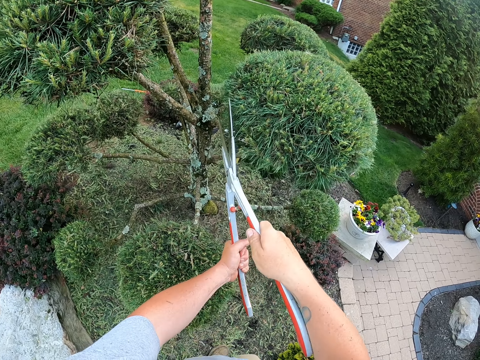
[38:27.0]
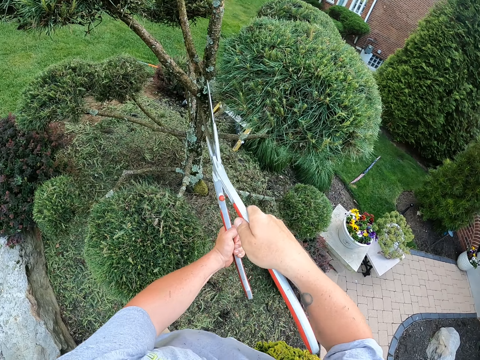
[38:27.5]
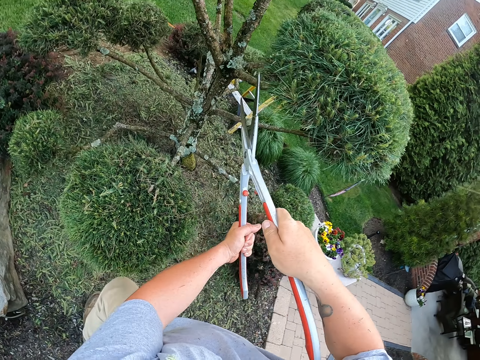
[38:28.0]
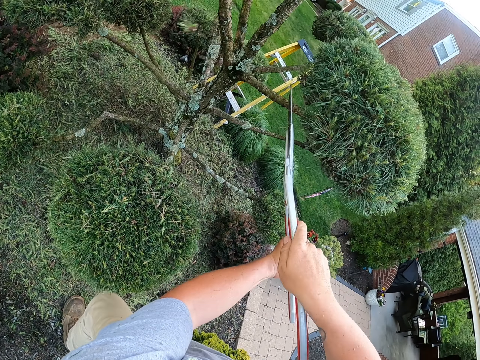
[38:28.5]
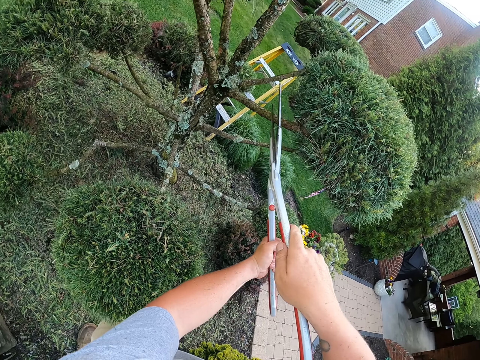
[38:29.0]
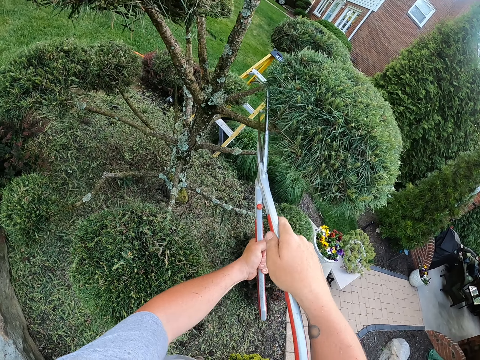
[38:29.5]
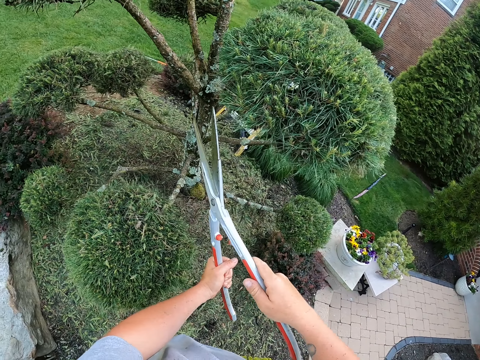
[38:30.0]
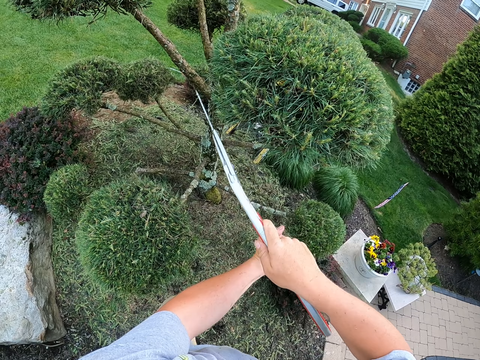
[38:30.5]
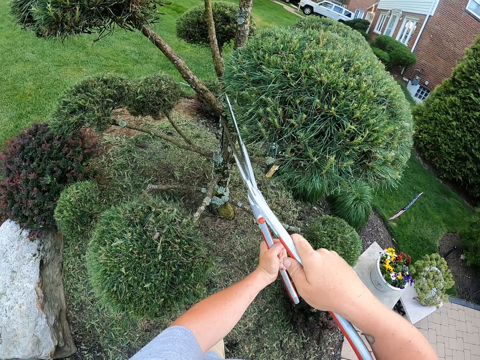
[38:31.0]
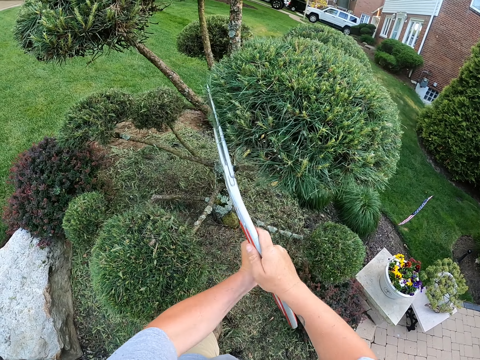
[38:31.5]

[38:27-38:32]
The camera wearer trims the flower.

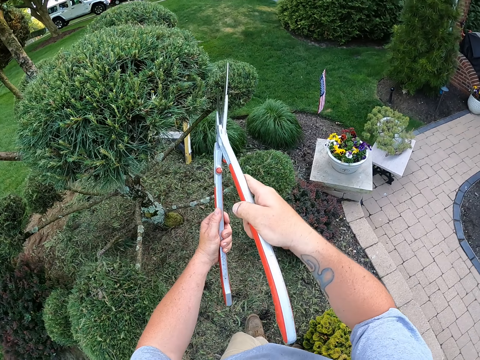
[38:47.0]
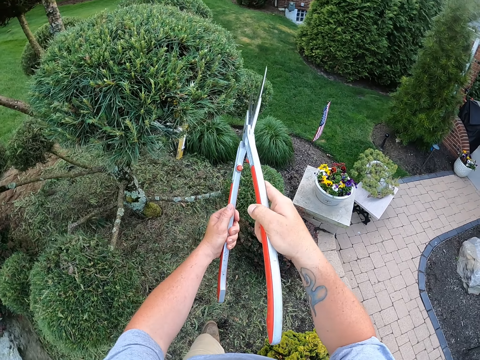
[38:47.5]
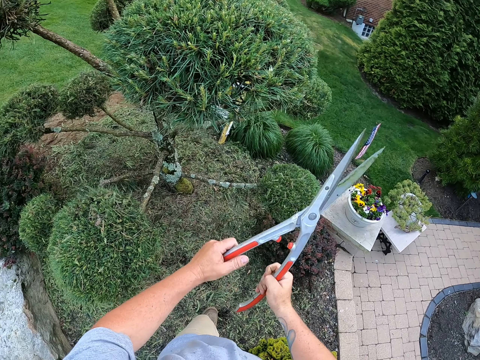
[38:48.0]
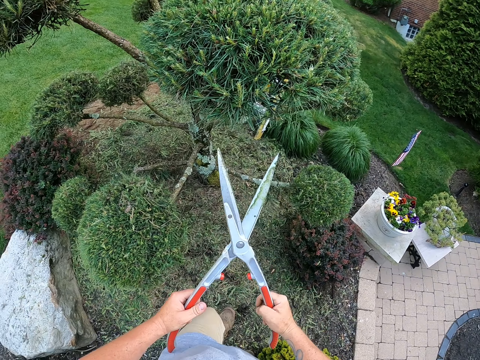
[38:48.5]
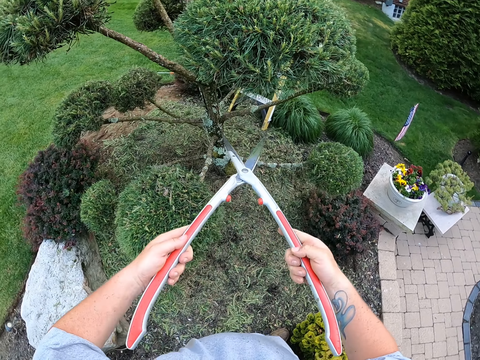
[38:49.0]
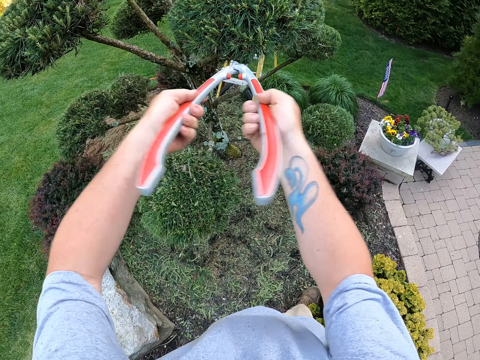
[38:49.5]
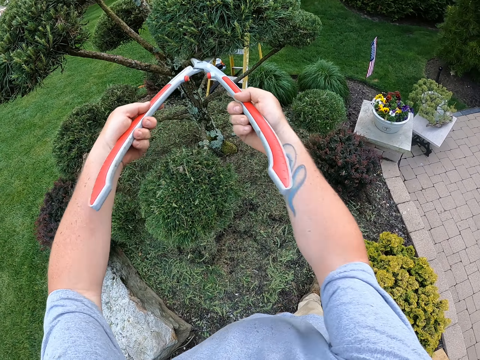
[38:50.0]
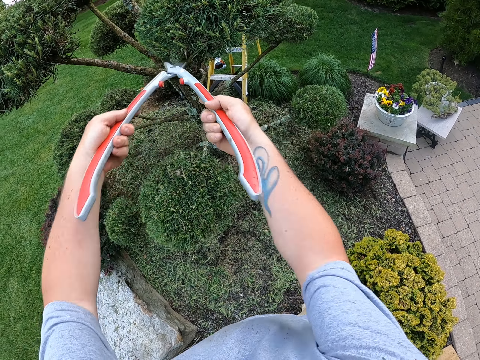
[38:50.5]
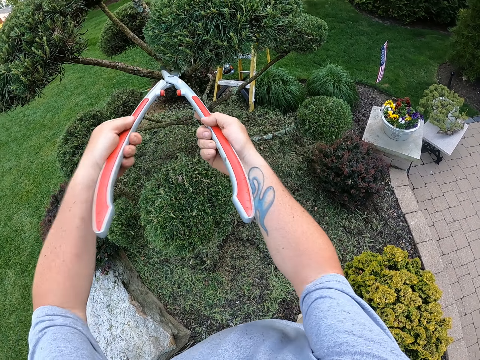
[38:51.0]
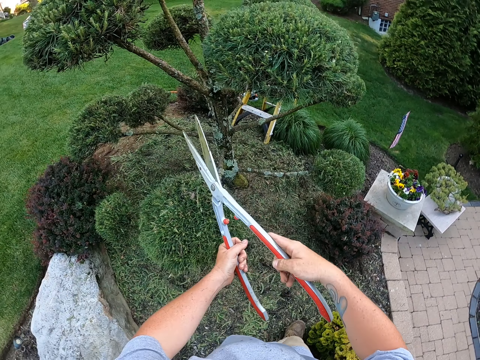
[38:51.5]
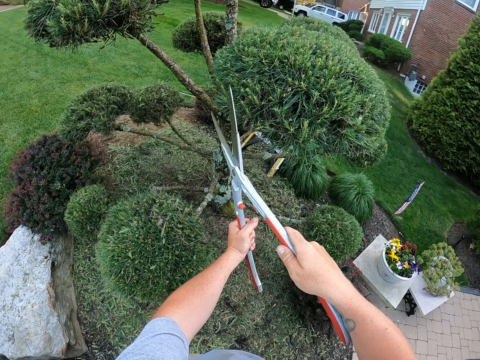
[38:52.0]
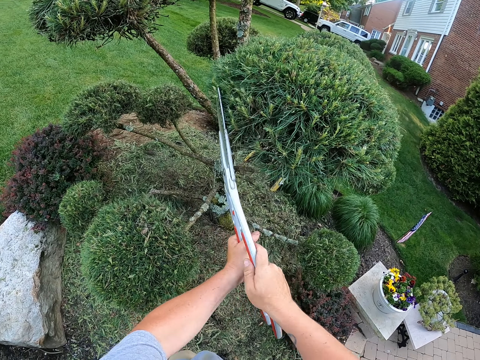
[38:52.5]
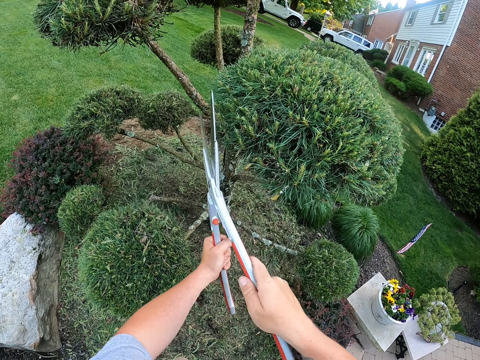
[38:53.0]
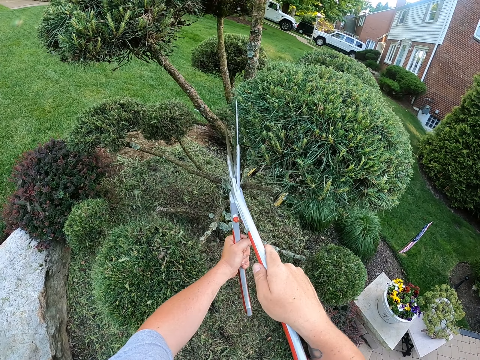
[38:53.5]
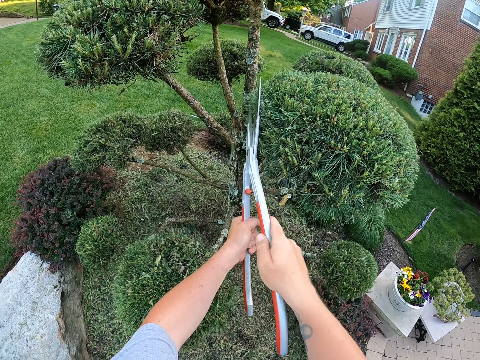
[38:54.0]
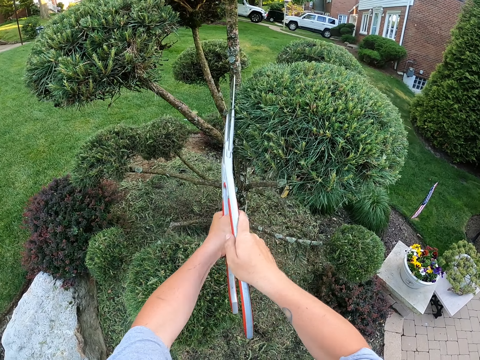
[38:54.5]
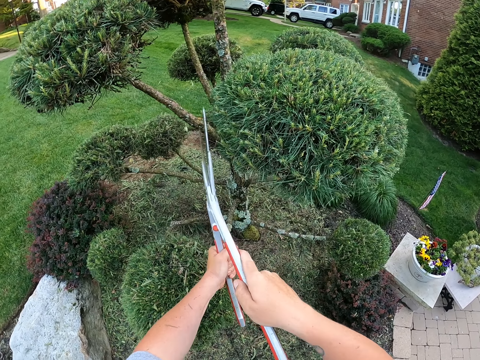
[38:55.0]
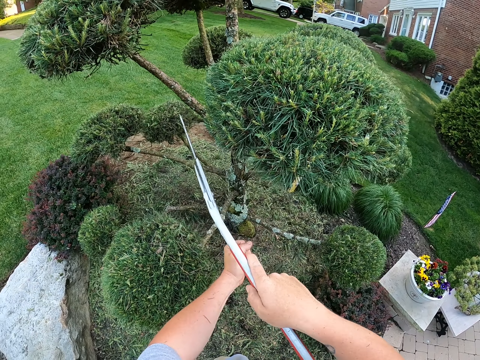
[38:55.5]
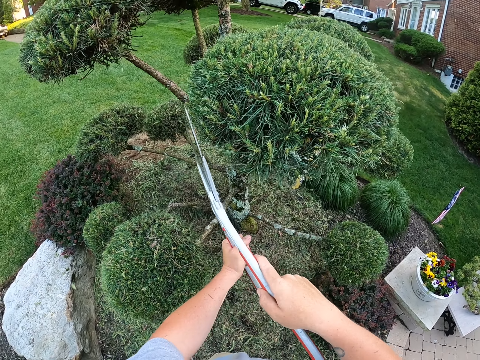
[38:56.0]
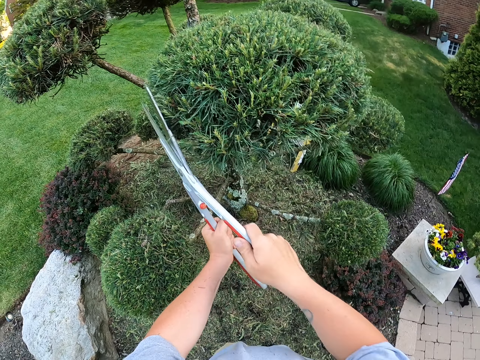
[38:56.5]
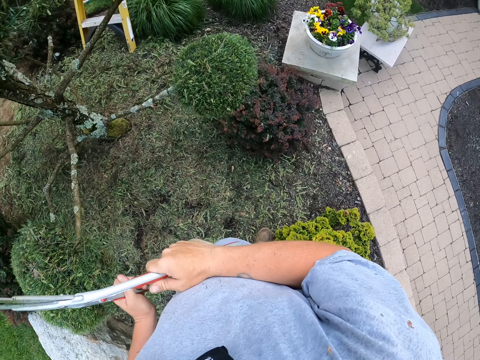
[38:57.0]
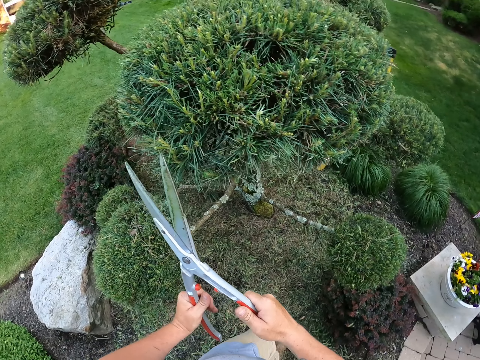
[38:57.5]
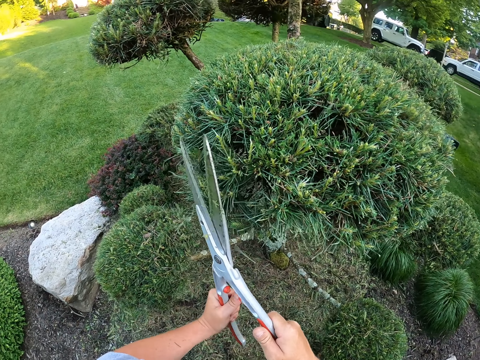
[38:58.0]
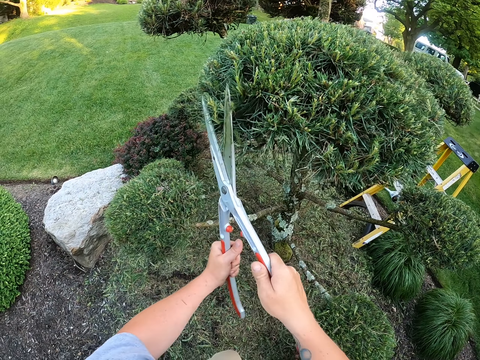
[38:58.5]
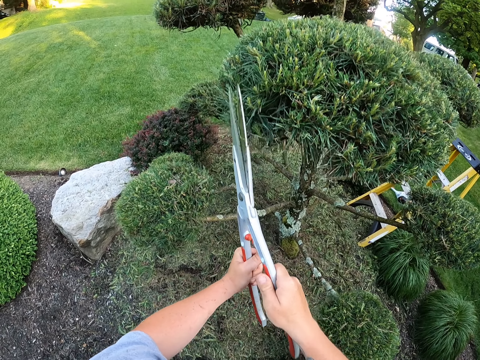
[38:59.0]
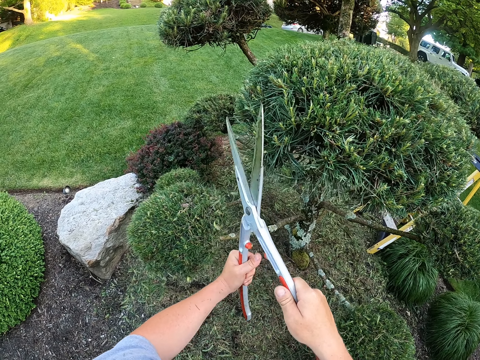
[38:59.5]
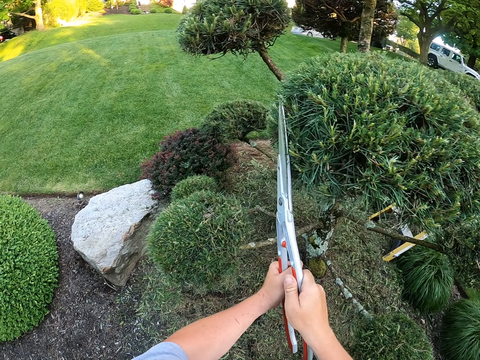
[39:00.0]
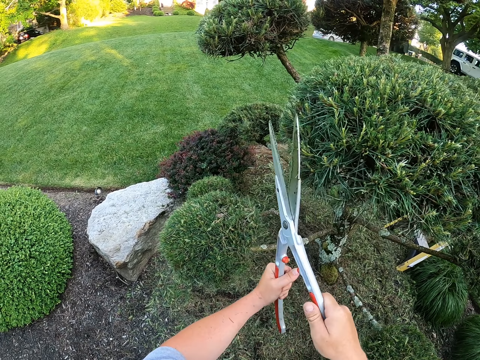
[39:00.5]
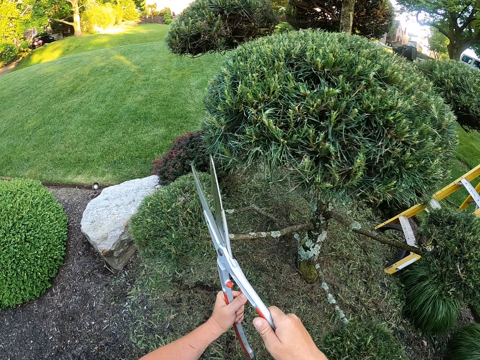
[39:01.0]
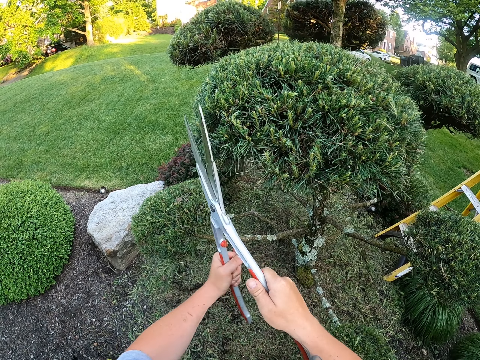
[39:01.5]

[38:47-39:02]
The camera wearer removes the secateurs from the tree. They trim the leaves on the tree with the secateurs. They remove the secateurs from the tree. They look around. They trim the leaves on the tree with the secateurs.

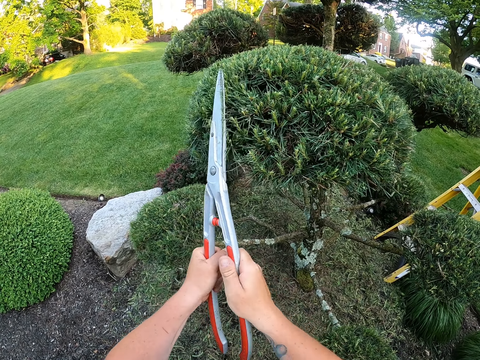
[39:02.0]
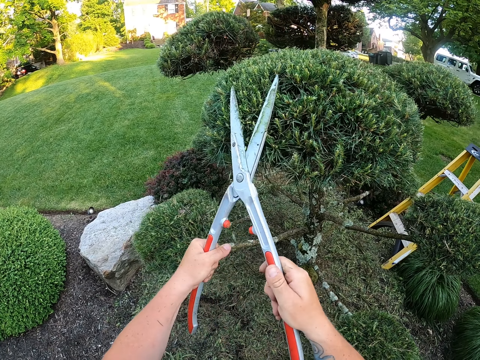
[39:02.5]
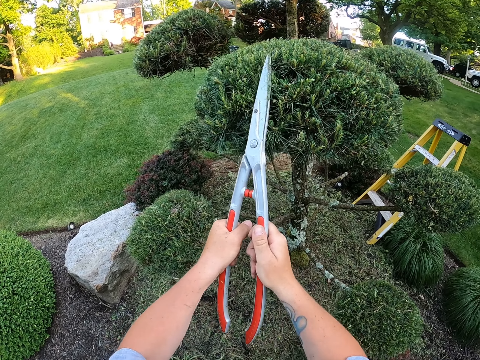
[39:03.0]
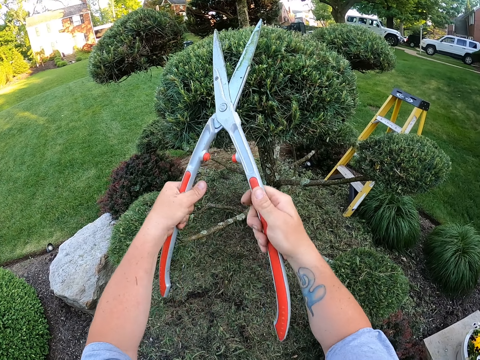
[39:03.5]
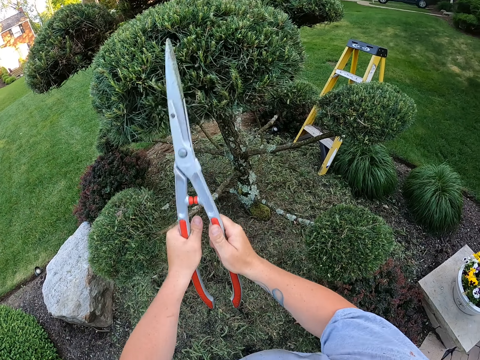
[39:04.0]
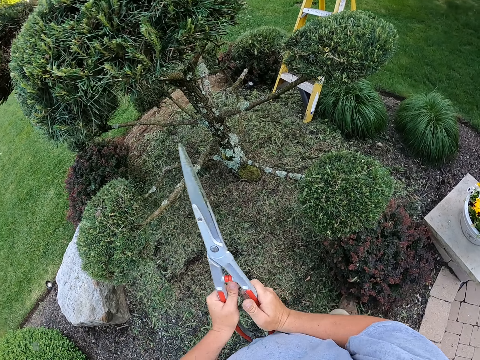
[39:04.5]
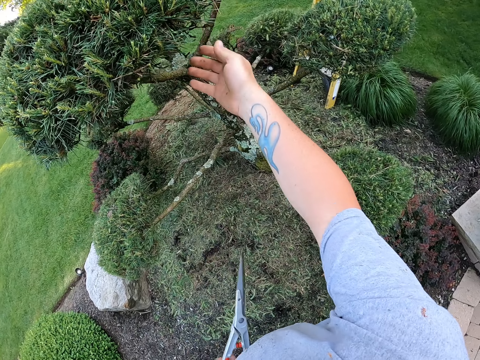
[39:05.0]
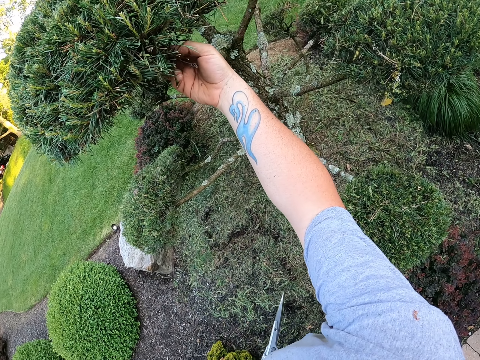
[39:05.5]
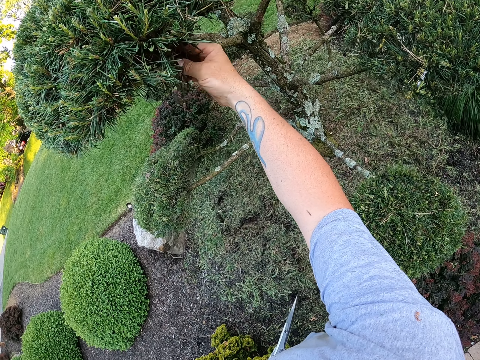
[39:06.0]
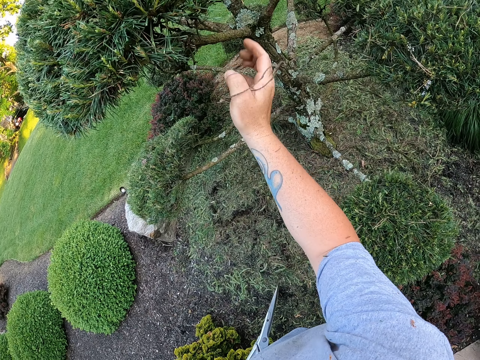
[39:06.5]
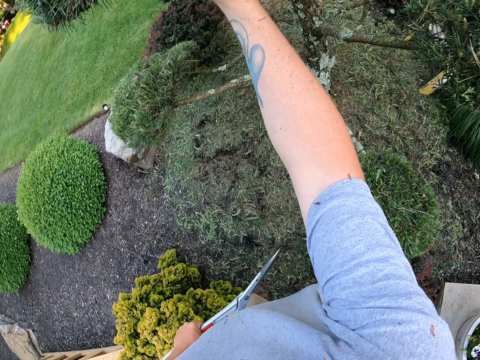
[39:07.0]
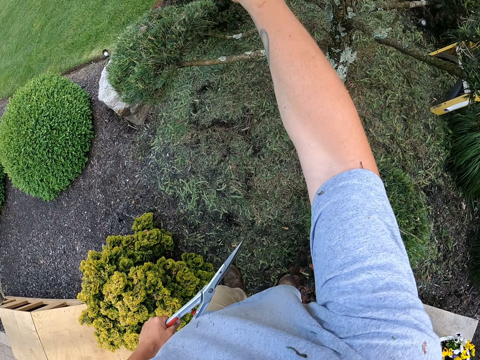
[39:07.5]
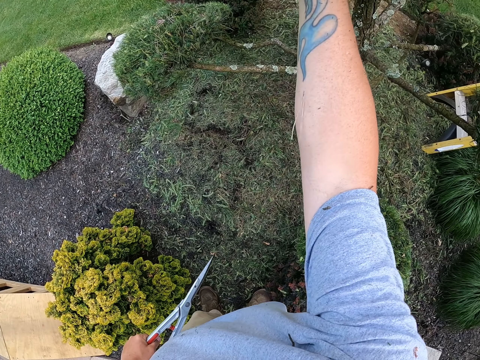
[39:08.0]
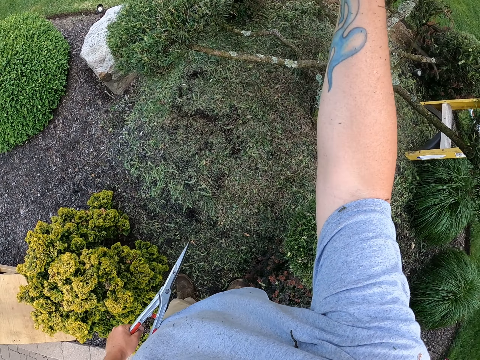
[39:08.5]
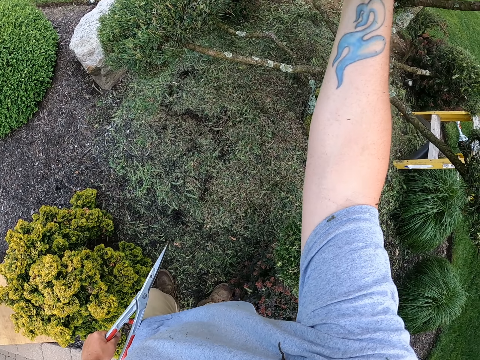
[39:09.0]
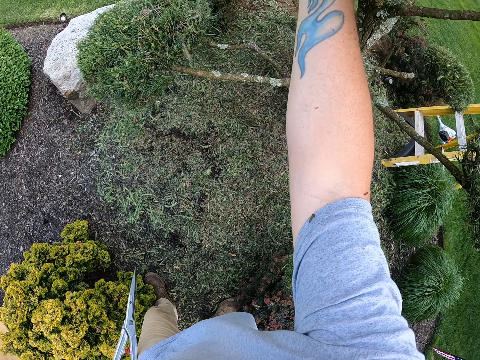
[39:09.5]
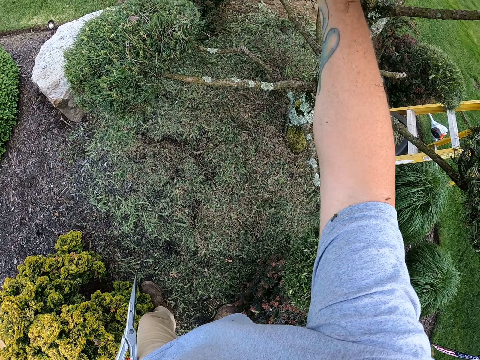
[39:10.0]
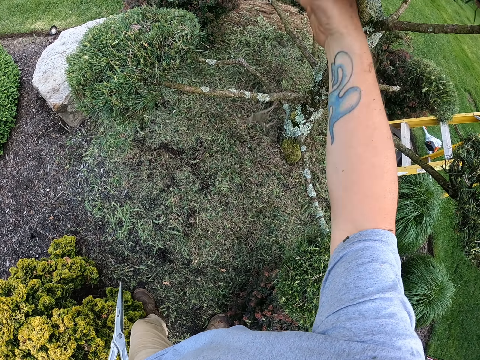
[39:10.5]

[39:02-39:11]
The camera wearer removes the secateurs from the tree. They remove dry branches on the tree with a hand. They touch the flower.
